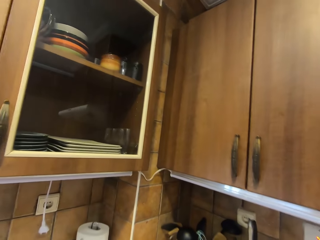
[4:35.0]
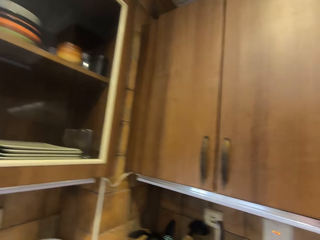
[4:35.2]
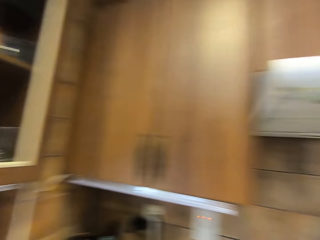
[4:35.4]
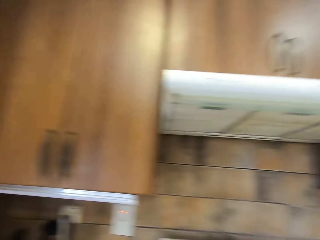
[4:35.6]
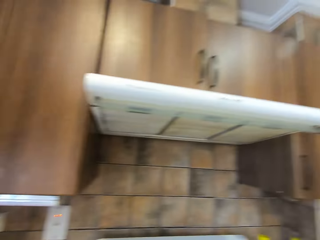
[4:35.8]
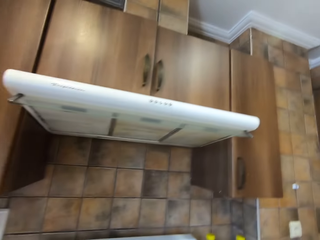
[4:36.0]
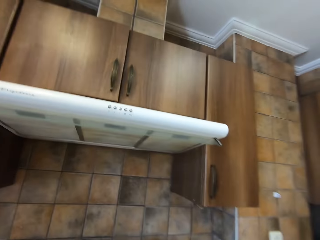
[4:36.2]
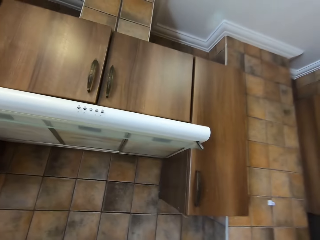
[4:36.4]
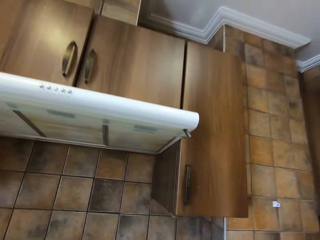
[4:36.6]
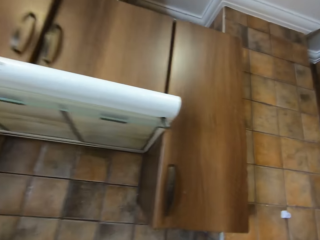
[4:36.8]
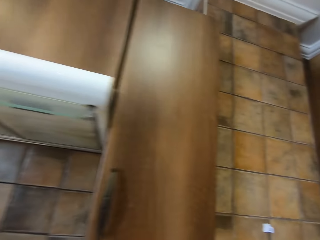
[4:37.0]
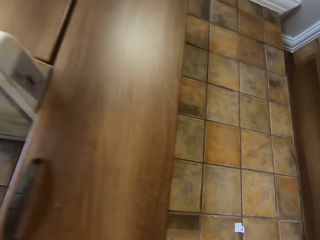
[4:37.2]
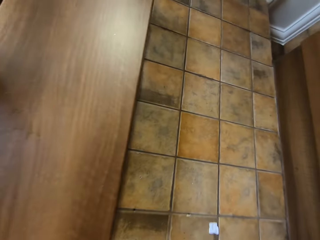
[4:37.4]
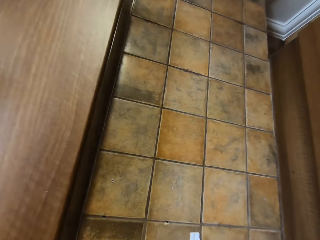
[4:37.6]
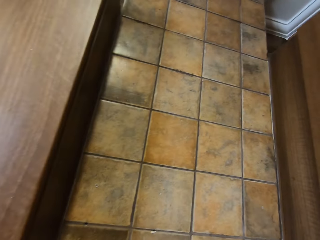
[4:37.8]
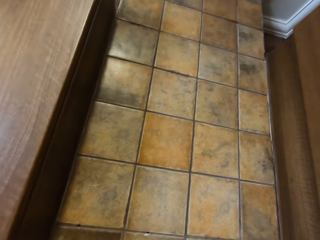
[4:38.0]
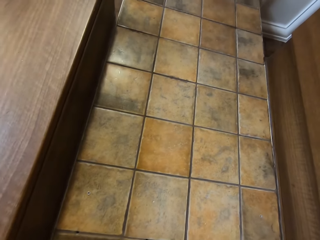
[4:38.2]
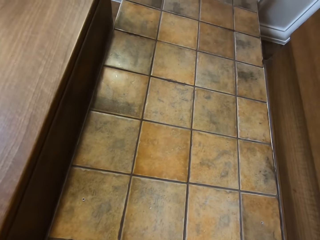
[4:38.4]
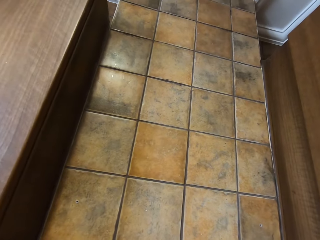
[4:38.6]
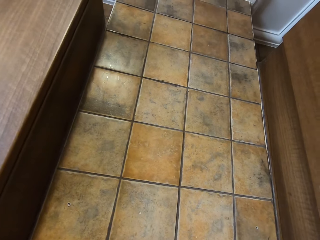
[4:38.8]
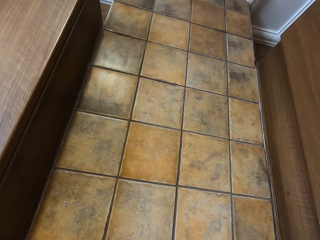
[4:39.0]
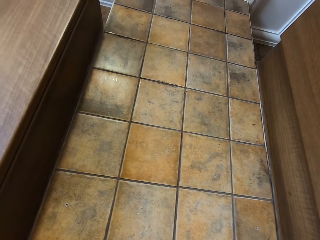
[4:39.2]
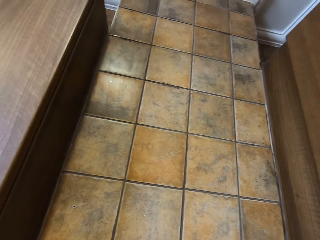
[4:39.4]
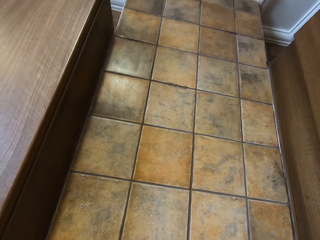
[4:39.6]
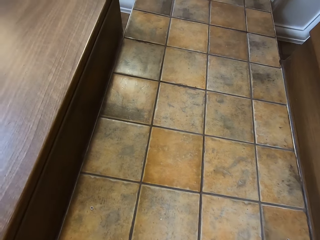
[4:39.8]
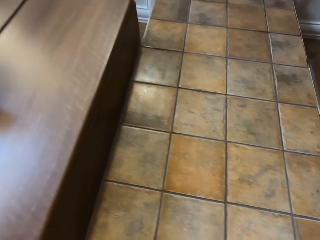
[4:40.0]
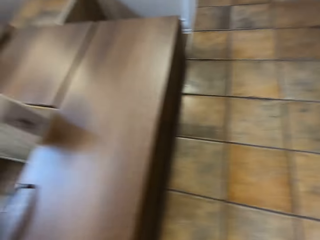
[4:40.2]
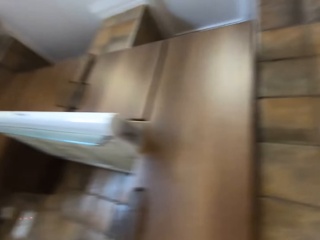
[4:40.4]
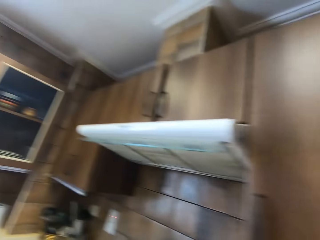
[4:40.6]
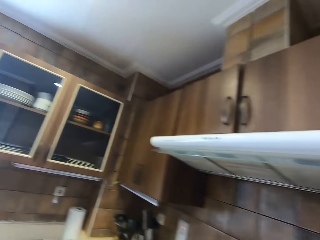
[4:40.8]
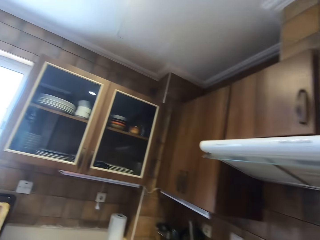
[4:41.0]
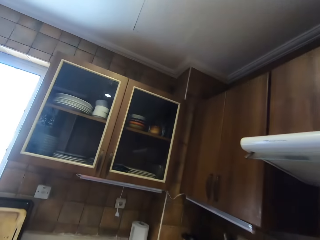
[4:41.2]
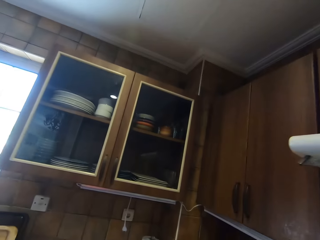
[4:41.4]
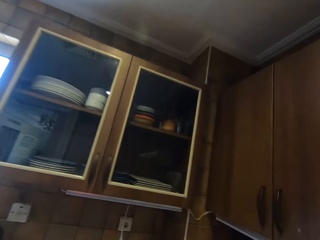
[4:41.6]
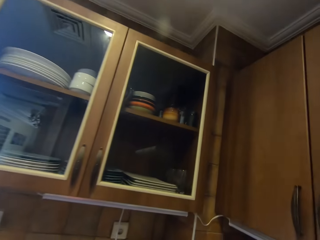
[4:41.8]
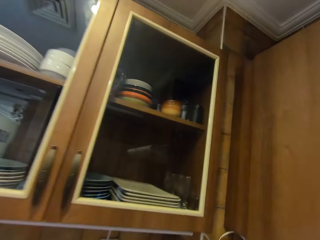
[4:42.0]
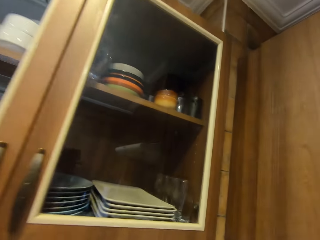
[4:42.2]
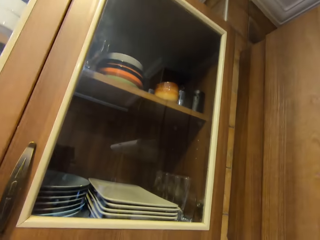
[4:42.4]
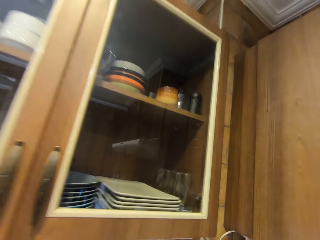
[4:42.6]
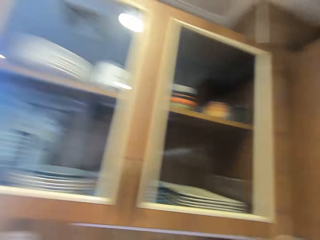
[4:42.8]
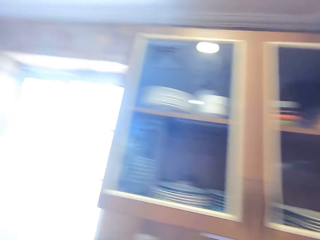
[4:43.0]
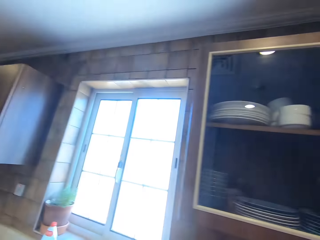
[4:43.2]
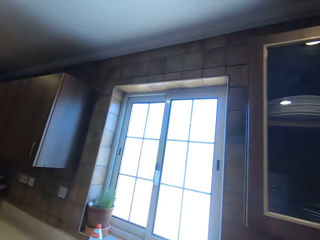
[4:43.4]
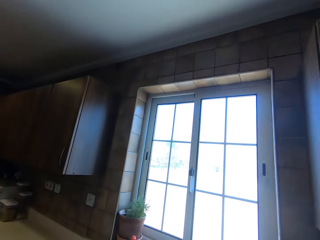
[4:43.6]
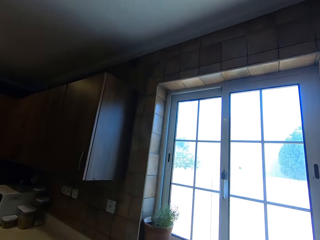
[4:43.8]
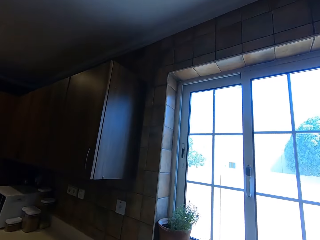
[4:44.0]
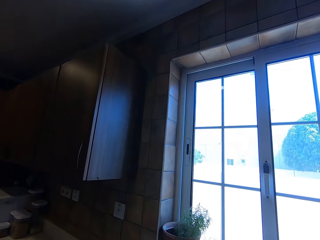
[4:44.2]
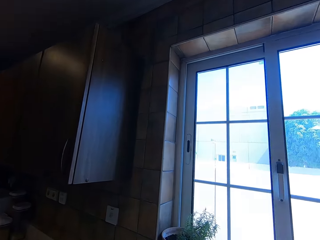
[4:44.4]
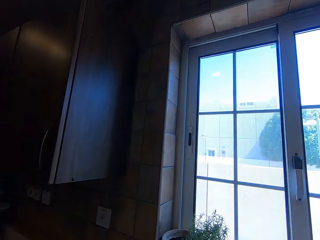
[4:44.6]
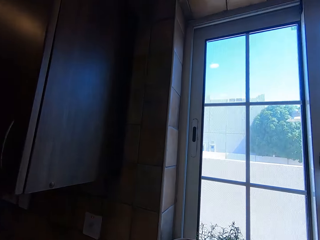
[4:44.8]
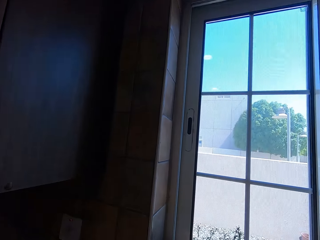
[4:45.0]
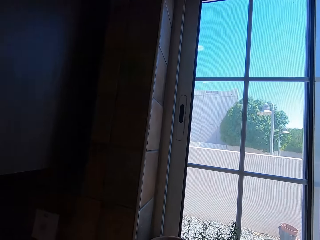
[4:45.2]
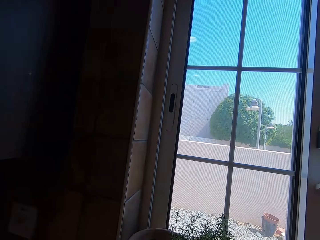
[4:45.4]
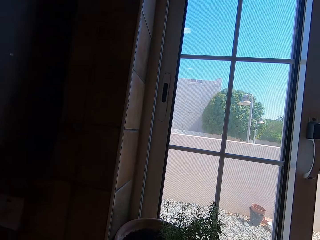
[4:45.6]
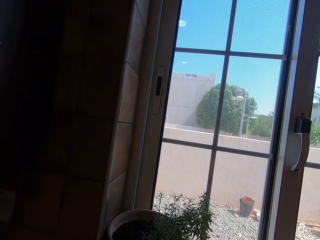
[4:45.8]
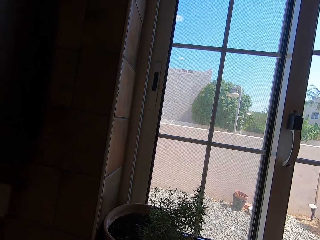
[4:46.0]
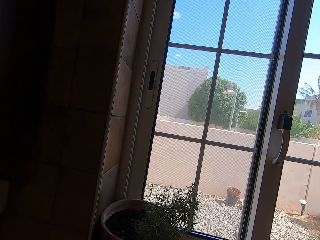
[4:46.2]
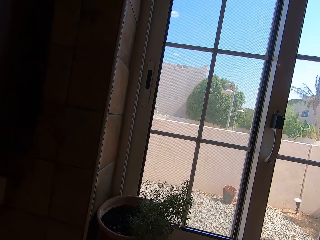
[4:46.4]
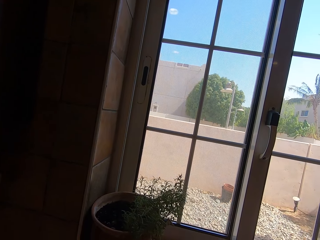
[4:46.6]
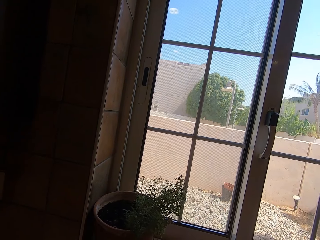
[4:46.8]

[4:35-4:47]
The camera wearer moves beside the cabinet. The man converses. The camera wearer walks in the kitchen.

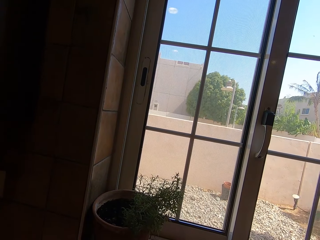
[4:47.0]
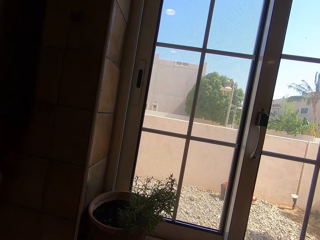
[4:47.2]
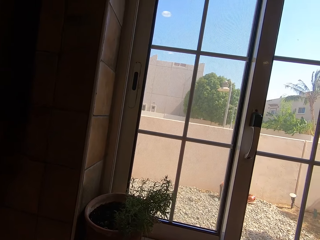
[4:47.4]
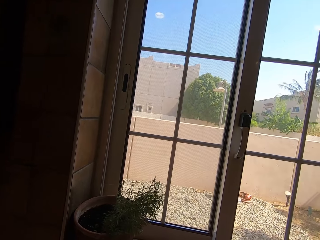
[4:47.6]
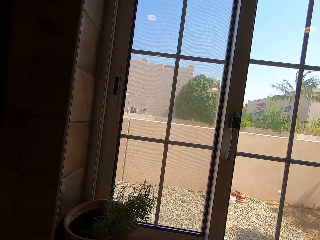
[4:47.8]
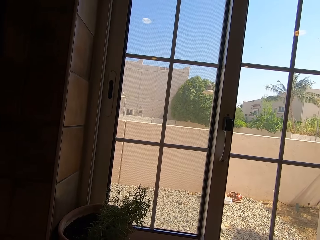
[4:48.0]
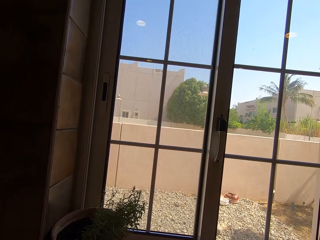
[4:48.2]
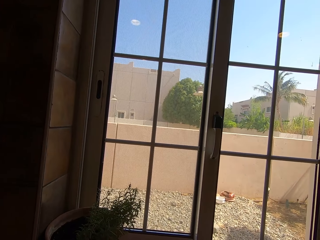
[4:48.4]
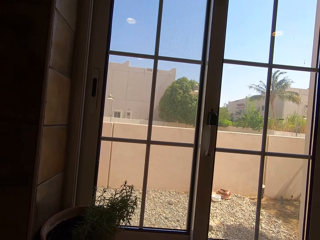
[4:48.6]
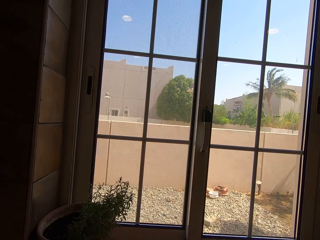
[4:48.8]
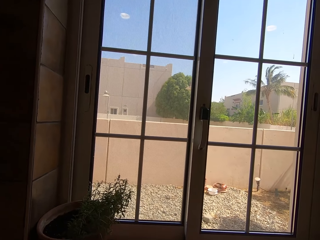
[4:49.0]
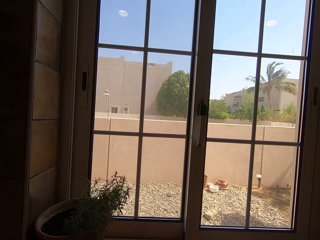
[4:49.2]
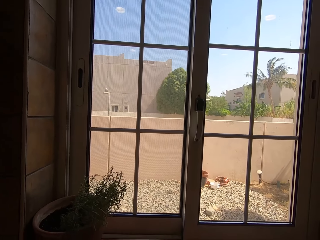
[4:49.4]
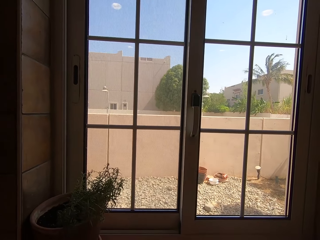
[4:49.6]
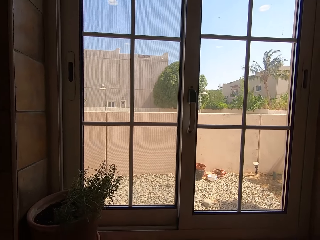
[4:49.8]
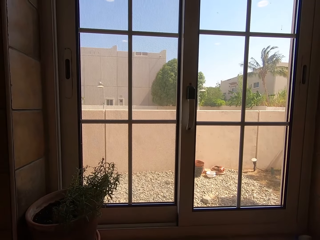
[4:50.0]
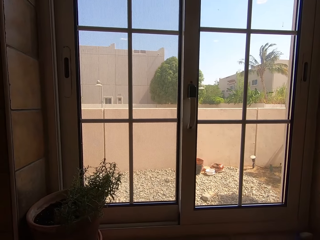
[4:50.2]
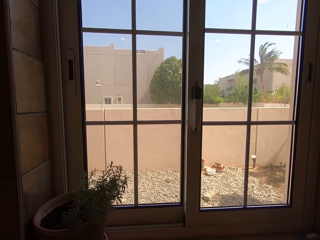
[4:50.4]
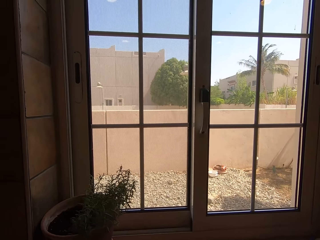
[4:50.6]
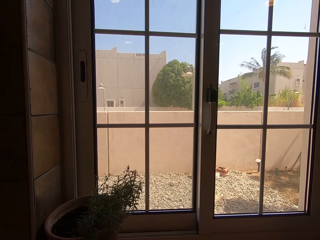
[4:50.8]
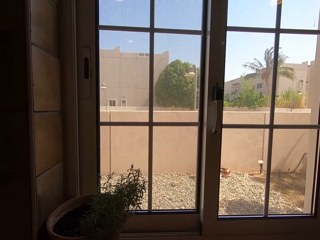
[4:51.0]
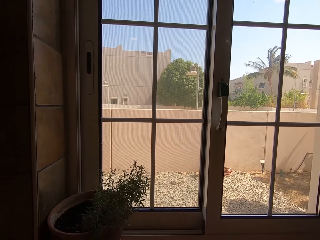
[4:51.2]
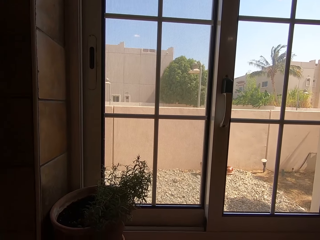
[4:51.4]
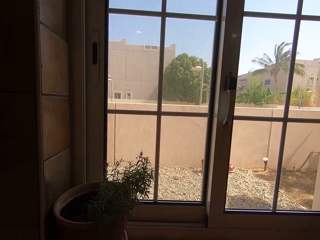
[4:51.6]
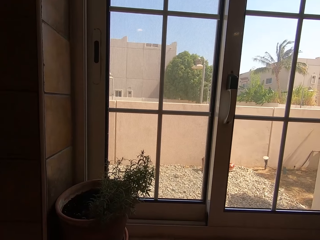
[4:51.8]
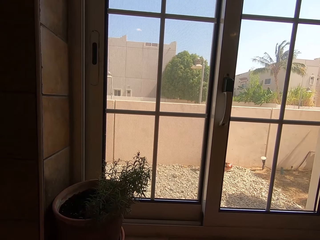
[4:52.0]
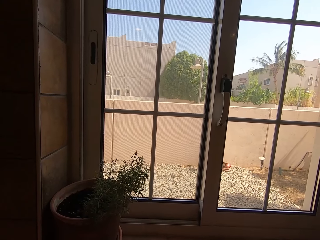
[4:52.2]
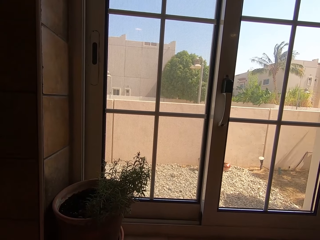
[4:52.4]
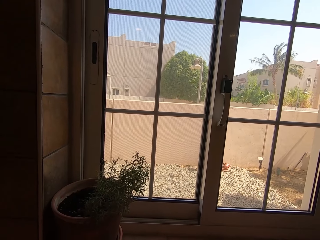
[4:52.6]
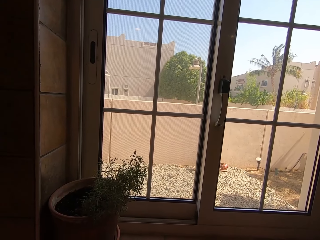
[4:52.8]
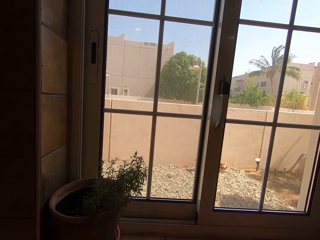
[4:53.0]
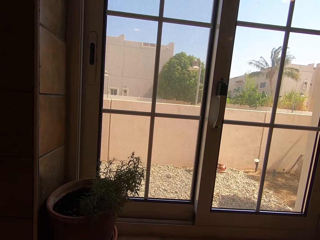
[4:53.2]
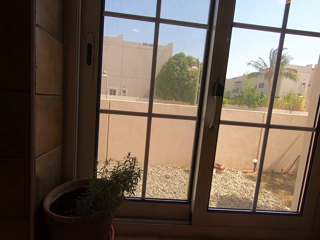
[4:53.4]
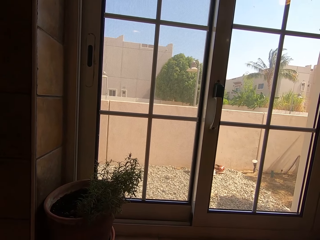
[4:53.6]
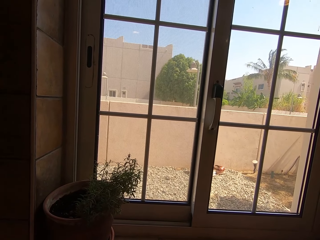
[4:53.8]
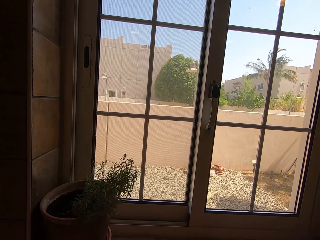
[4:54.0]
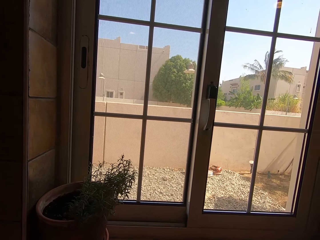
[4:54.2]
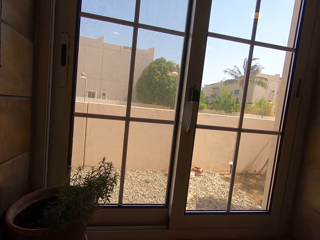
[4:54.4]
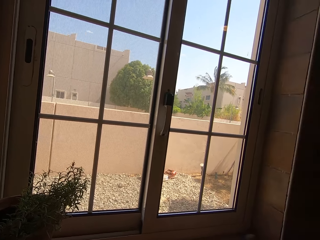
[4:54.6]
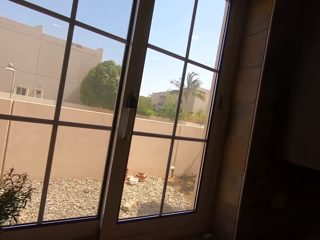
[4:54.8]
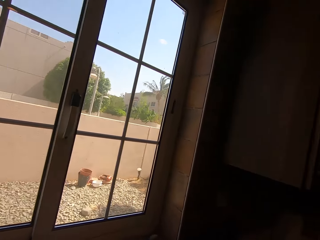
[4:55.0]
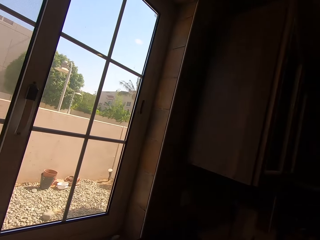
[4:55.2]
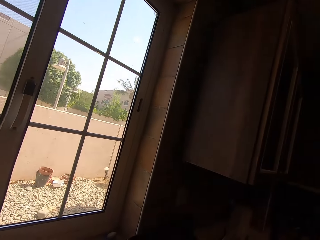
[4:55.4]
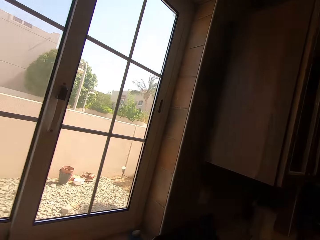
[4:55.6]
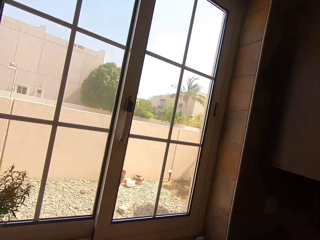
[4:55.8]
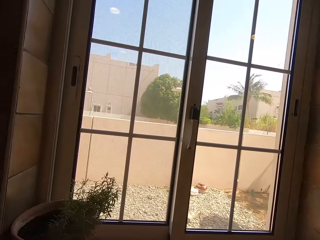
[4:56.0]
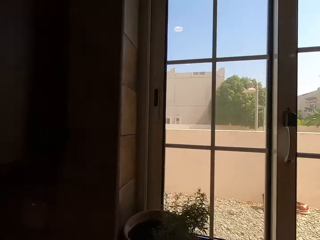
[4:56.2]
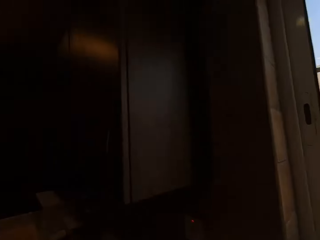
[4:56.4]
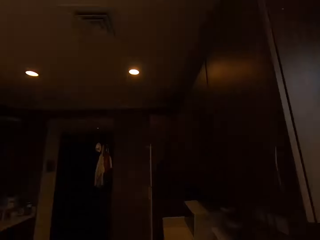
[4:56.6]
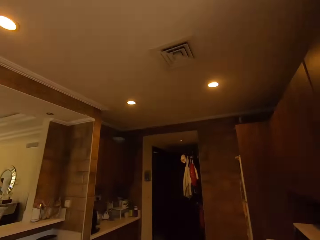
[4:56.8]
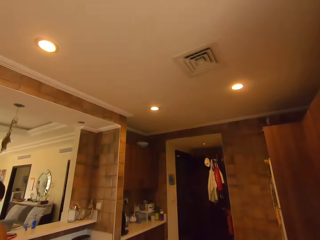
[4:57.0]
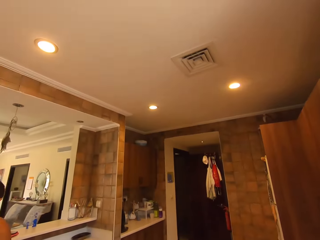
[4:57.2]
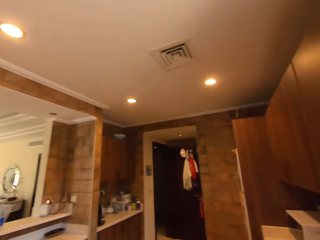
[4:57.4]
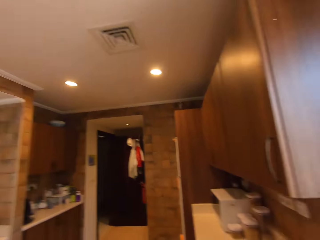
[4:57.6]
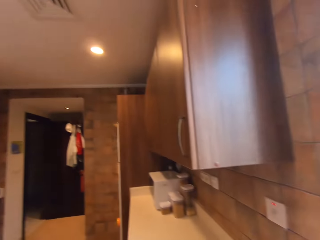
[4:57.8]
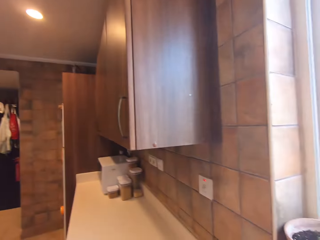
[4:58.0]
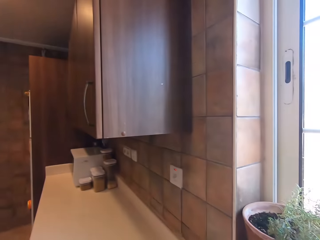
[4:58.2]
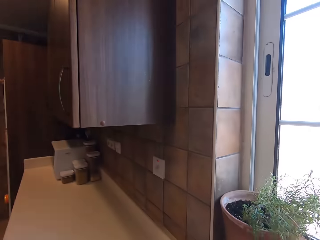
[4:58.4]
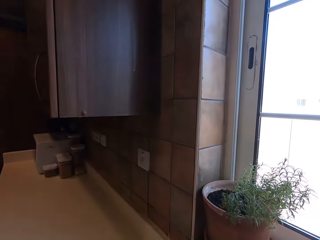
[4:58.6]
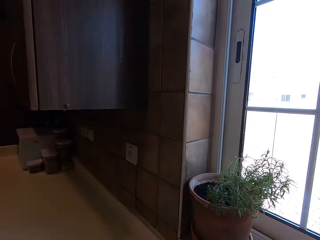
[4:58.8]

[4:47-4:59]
The camera wearer responds to a person. They look outside through a window. They walk around and look around.
